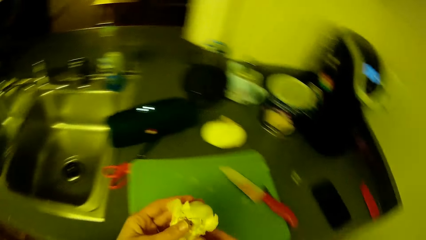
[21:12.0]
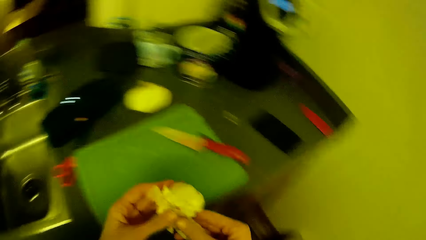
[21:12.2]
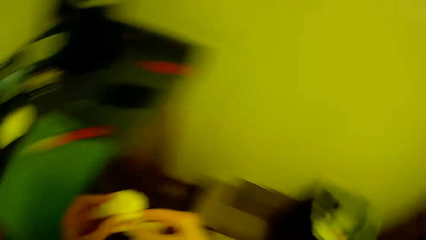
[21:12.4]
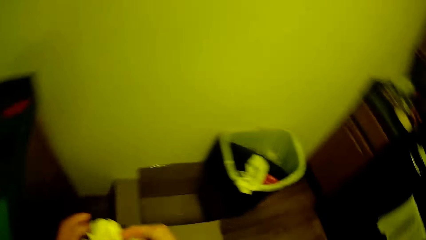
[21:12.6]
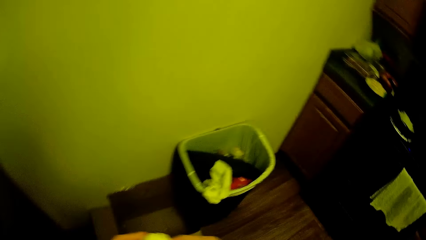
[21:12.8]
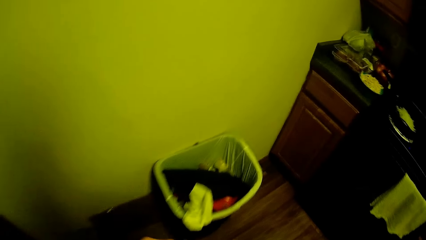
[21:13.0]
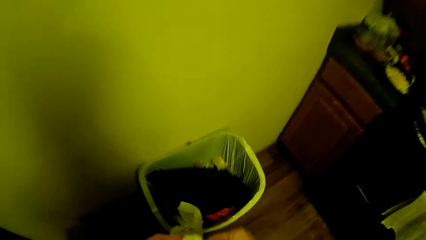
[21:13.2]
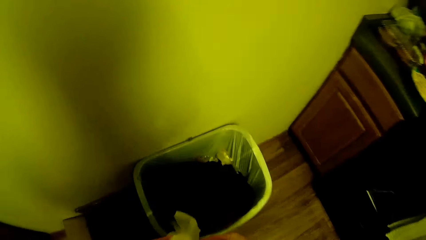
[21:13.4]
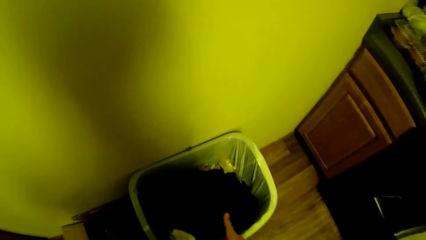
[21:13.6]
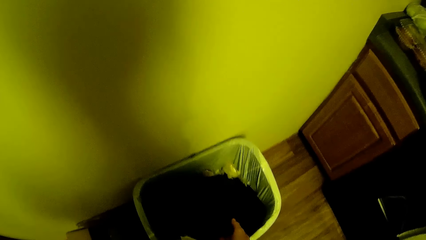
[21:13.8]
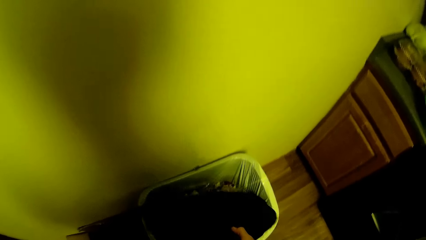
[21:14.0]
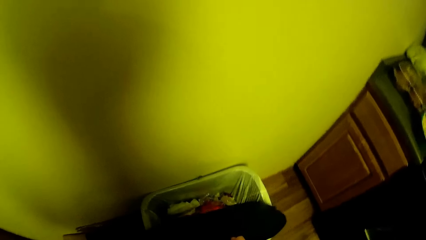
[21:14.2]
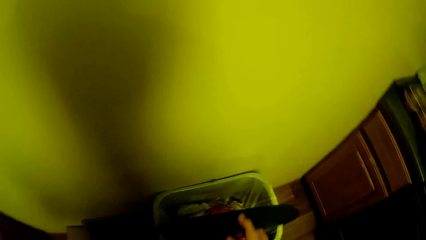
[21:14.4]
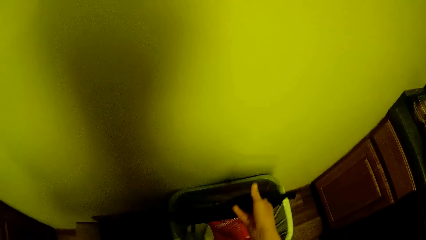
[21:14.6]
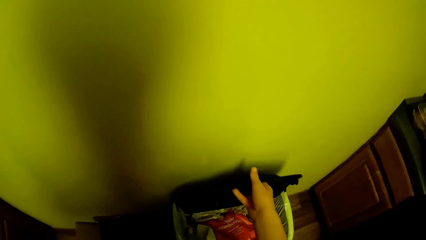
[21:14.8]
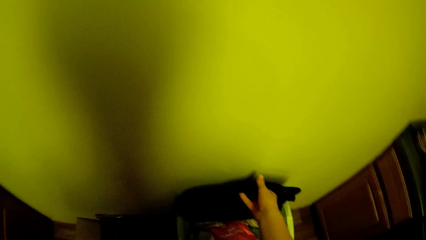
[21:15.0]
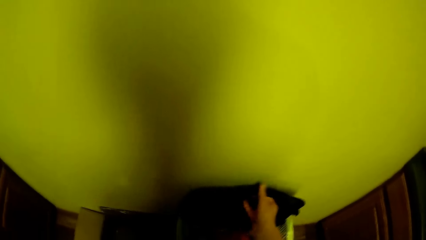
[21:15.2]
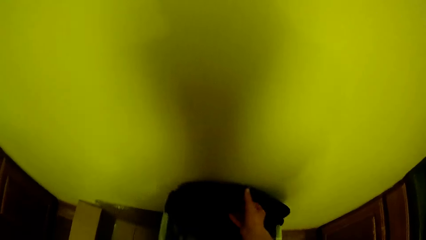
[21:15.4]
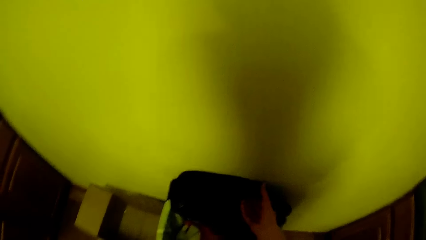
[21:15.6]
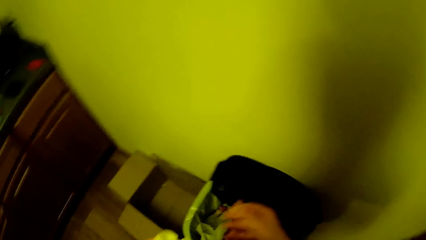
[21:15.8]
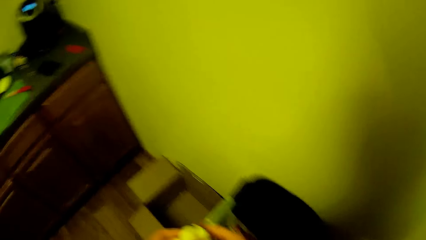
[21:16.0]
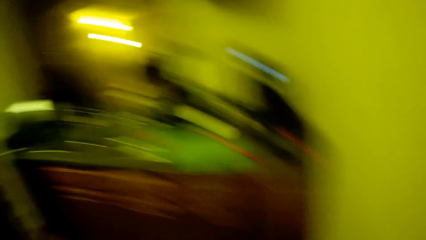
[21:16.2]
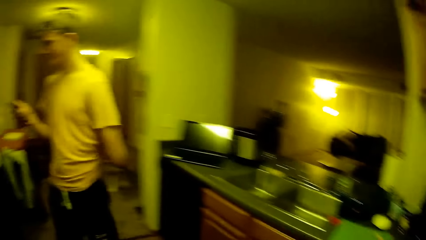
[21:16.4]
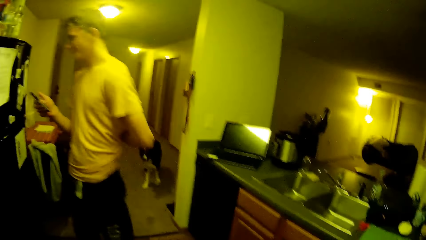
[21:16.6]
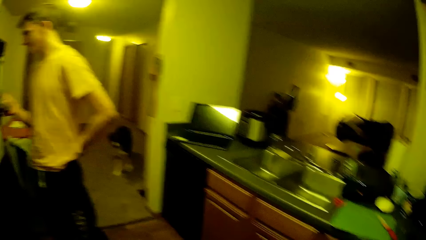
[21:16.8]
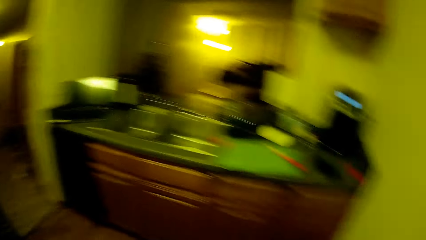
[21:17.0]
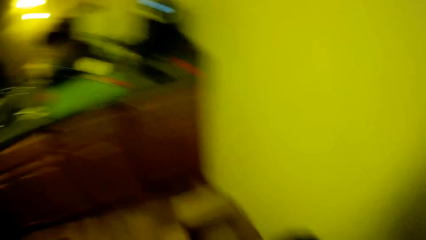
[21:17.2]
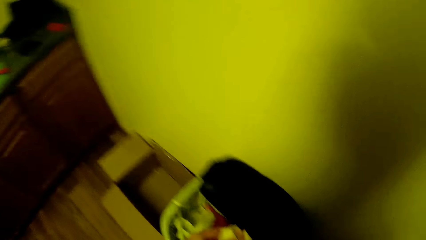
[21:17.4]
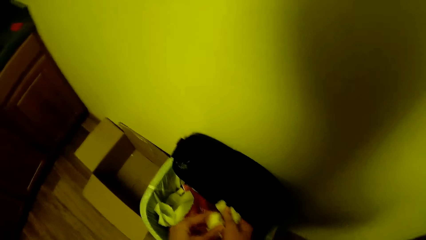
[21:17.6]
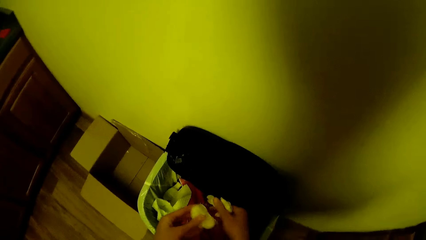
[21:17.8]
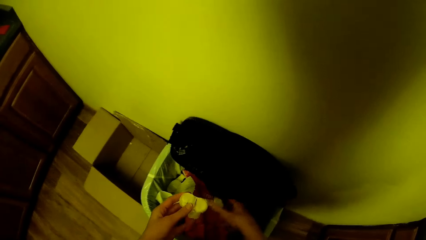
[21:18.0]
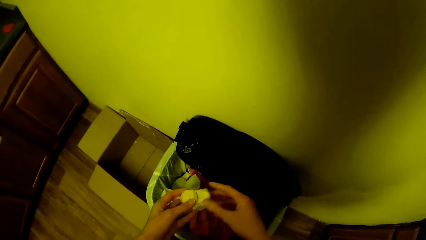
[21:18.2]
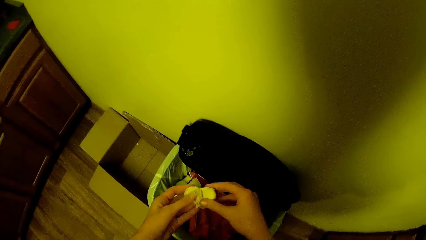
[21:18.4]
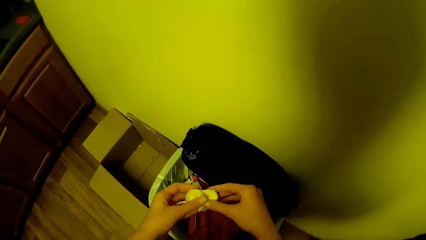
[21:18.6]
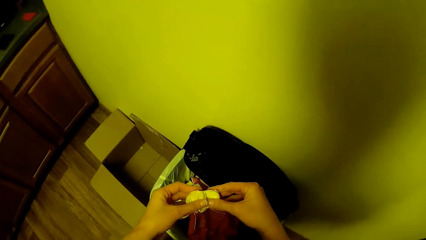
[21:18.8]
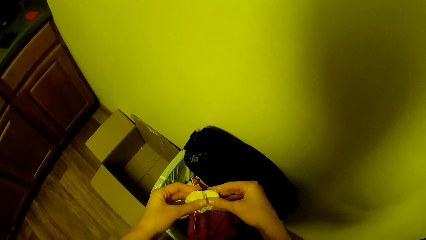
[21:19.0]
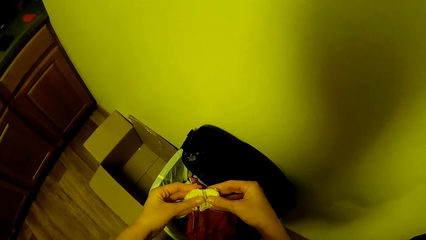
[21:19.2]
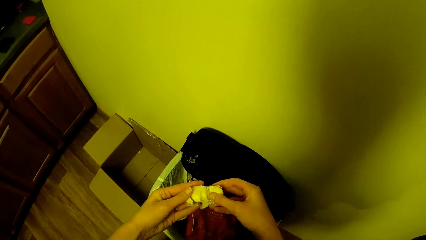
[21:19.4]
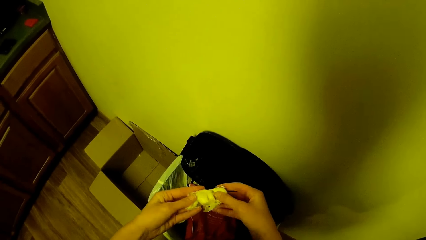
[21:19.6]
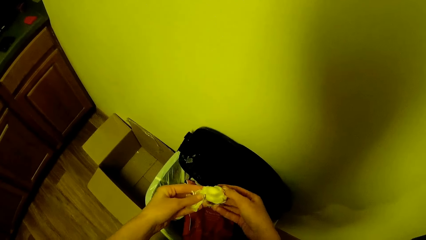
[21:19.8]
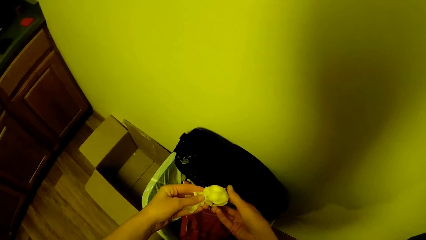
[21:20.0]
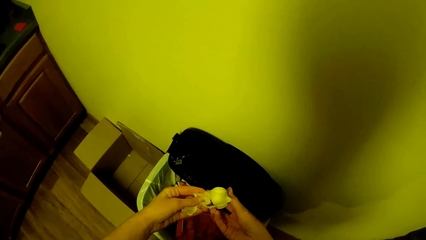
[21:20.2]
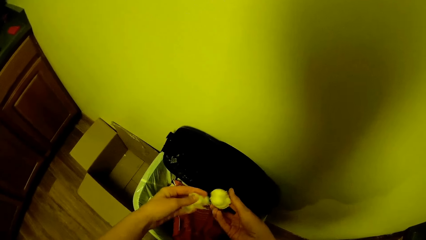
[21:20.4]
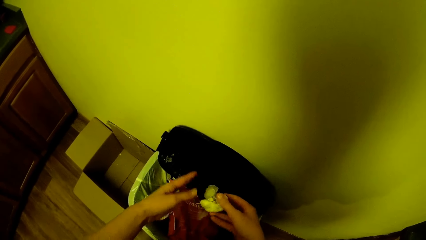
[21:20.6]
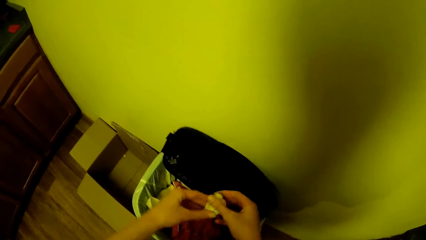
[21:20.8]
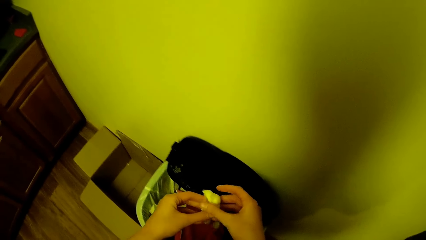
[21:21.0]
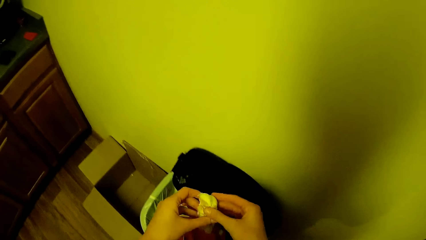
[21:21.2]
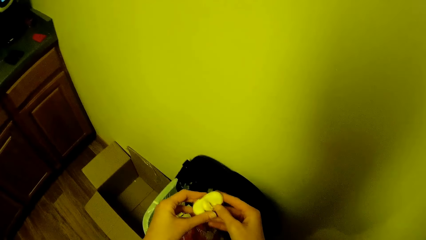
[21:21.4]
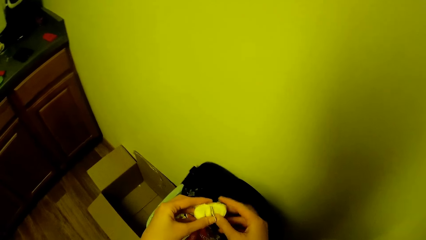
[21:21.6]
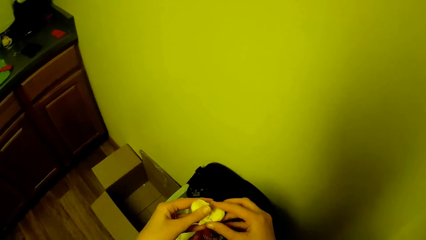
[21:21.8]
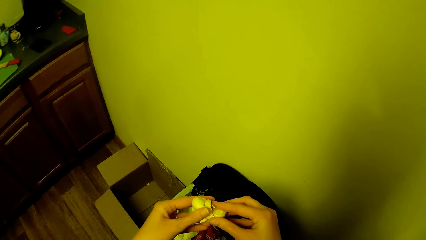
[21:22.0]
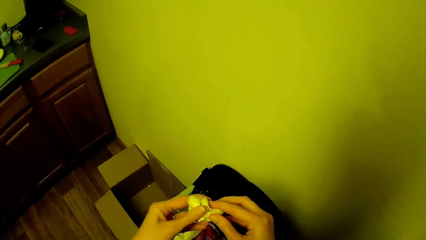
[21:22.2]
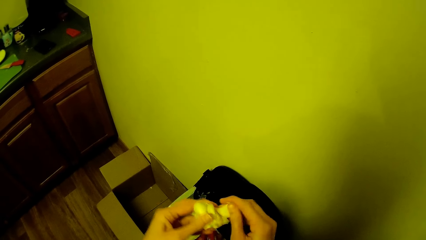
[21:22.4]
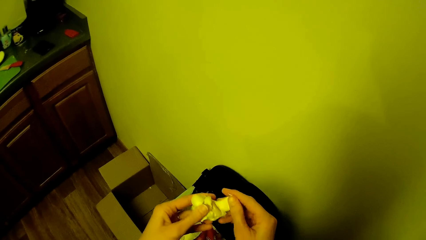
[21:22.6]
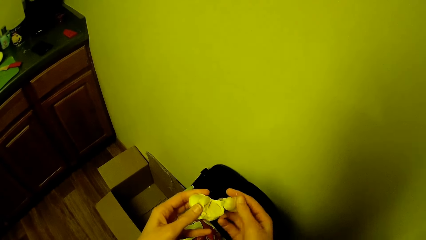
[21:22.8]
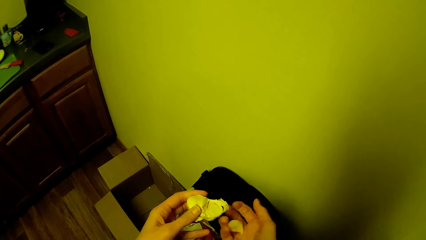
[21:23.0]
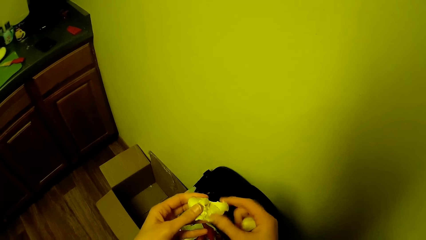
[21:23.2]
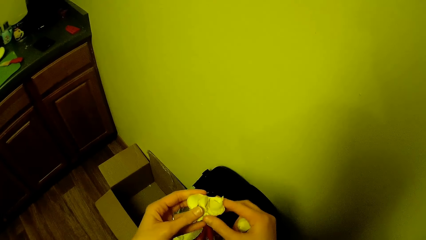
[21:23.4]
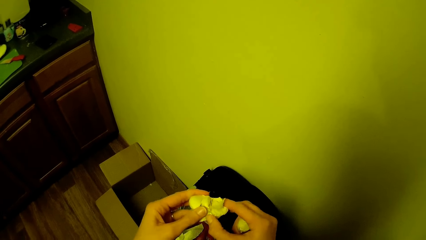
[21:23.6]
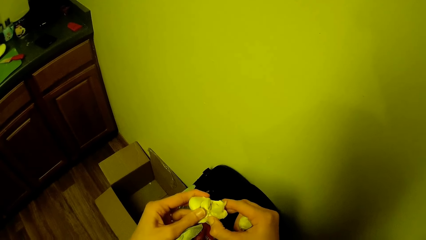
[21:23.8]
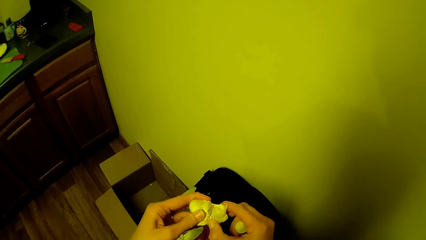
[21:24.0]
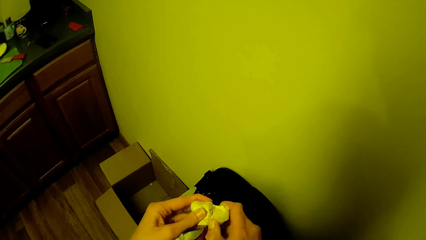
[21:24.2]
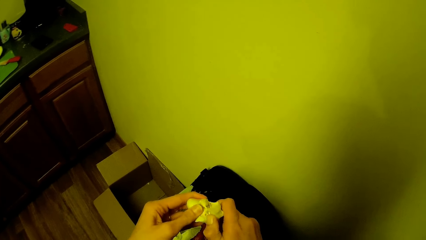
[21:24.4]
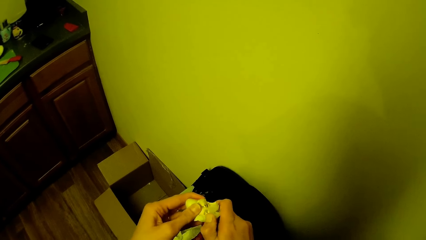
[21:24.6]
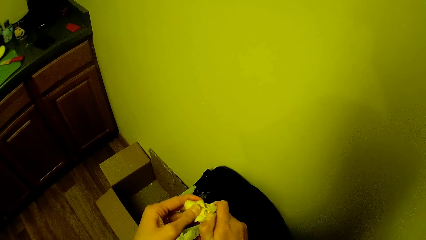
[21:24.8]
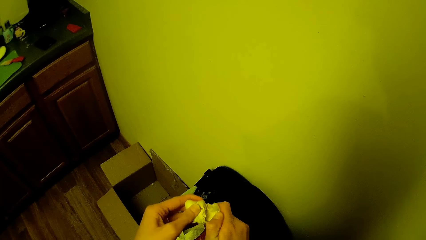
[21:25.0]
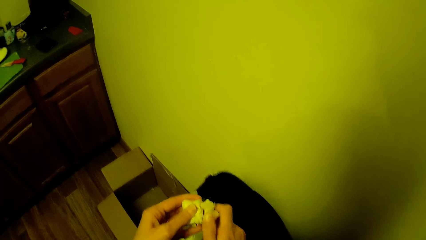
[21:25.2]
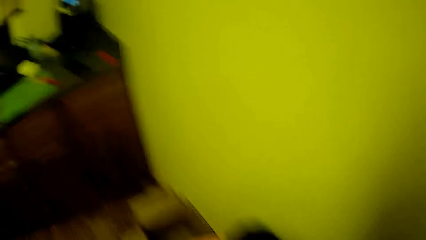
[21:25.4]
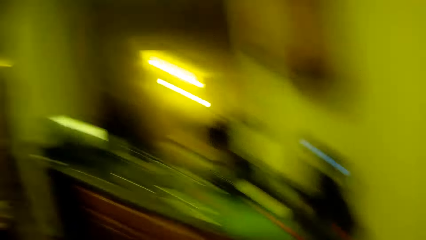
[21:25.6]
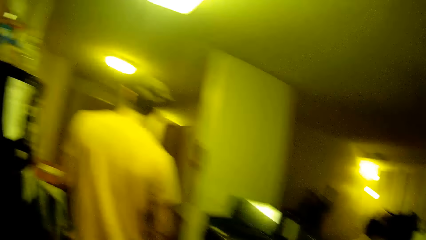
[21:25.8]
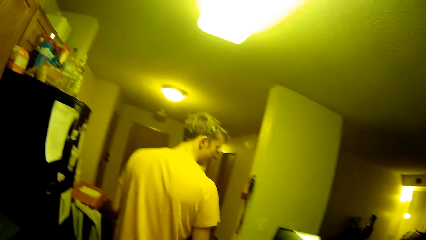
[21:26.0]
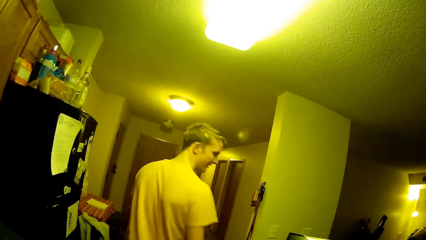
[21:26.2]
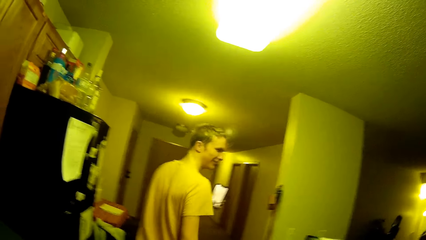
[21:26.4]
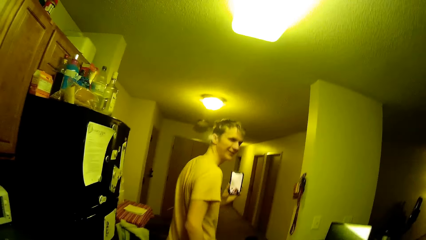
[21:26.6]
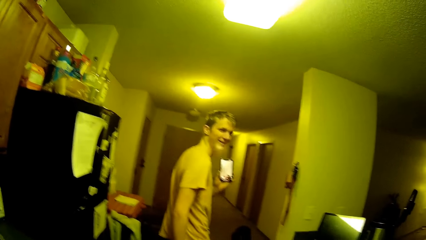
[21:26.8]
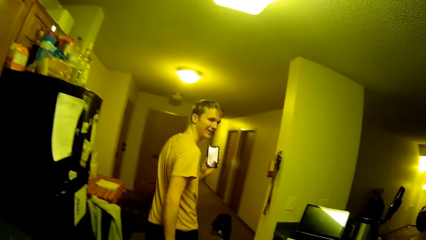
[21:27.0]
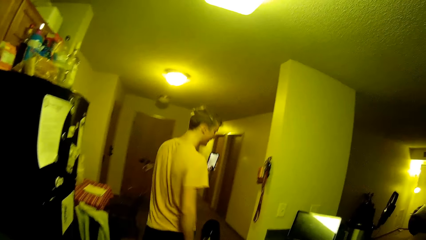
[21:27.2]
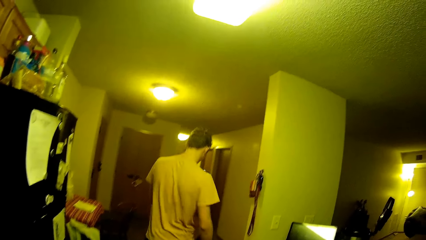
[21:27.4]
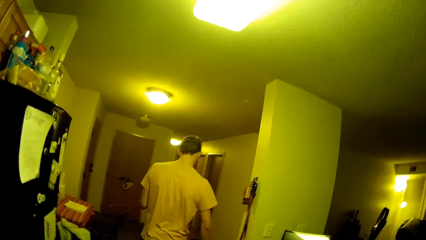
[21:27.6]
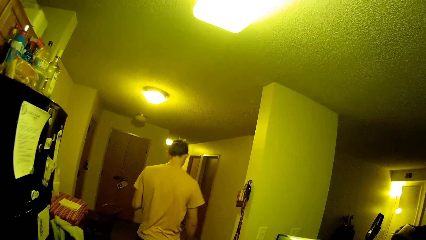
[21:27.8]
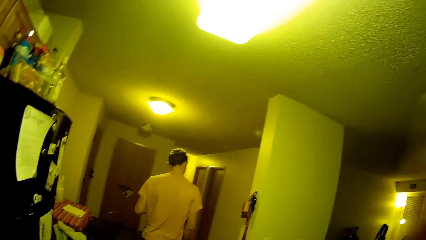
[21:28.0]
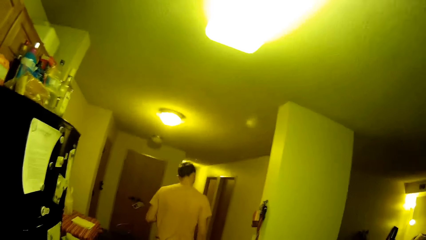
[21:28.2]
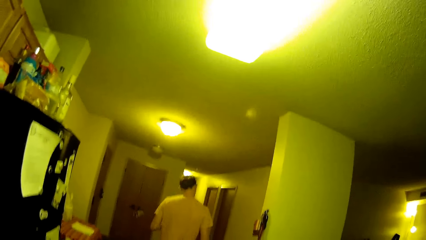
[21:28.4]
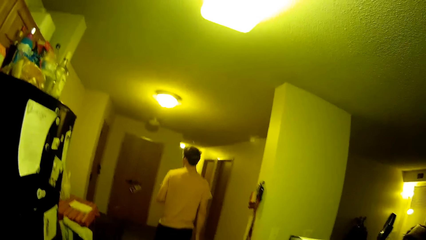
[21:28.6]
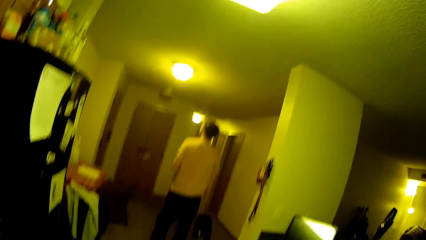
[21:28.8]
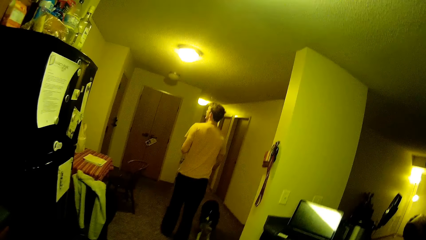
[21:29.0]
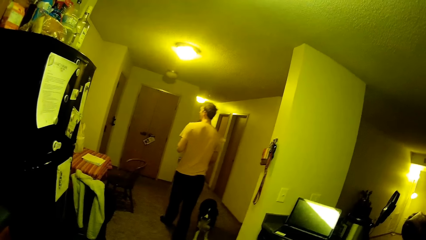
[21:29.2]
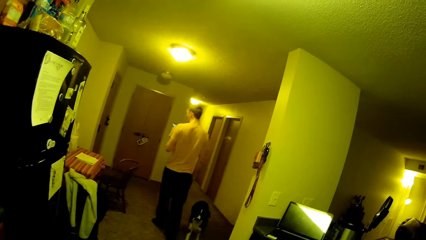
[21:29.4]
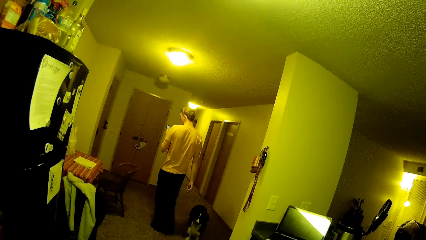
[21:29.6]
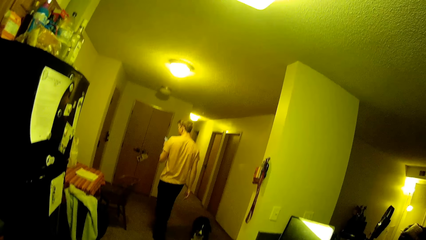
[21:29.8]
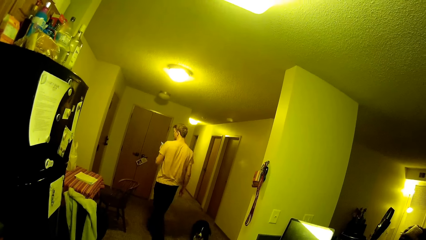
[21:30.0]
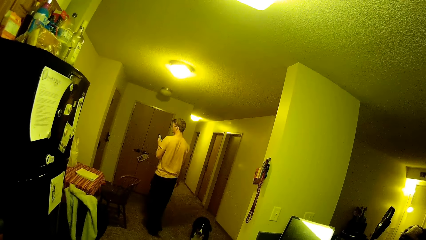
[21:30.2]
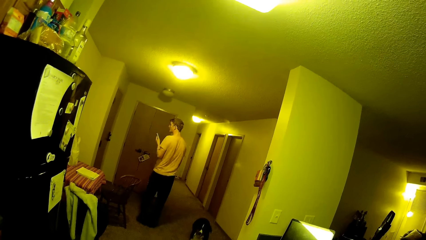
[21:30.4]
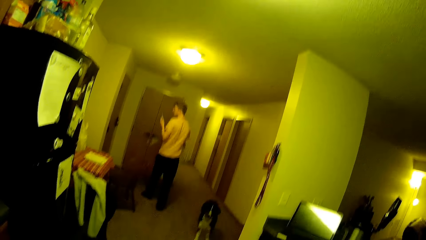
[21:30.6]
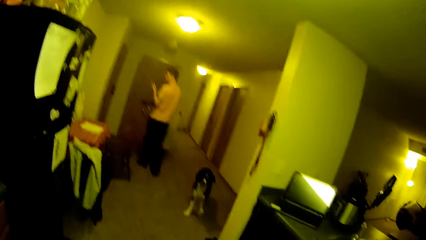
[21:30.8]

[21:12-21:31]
The camera wearer holds the garlic. He peels the garlic with his right hand. He walks in the kitchen. He opens the bin in the kitchen with his right hand. He swings a hand. He turns the head left. A man scratches the back. The camera wearer turns the head right. He removes the garlic peels. He drops the garlic shells into the bin with both hands. He turns the head left. The man walks out of the kitchen. The camera wearer turns the head right while holding the mobile phone. He turns the head left. He walks in the house. He shakes his right hand.
